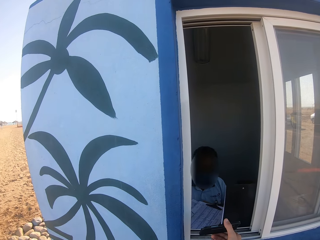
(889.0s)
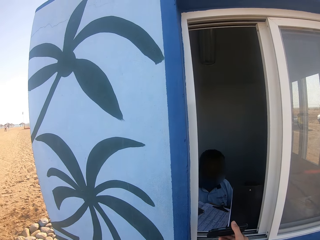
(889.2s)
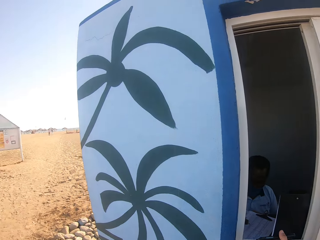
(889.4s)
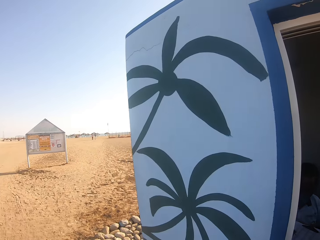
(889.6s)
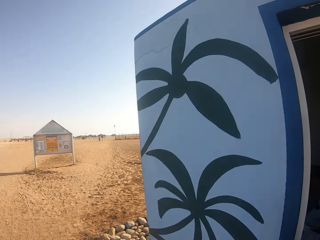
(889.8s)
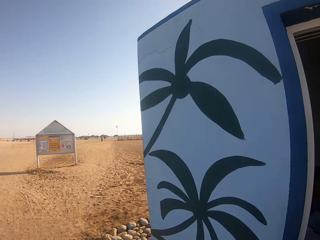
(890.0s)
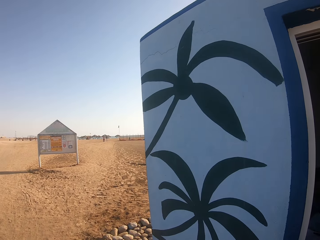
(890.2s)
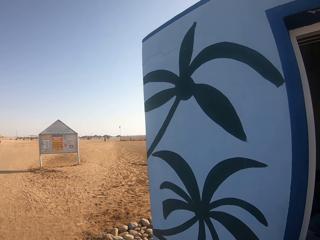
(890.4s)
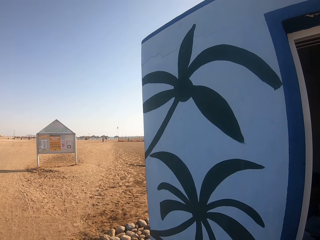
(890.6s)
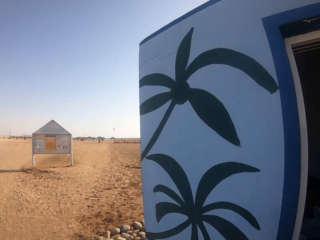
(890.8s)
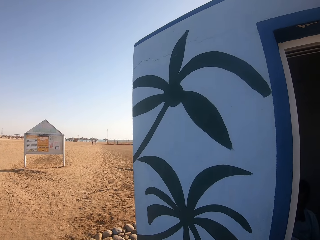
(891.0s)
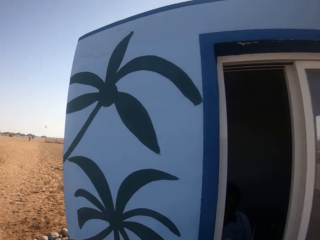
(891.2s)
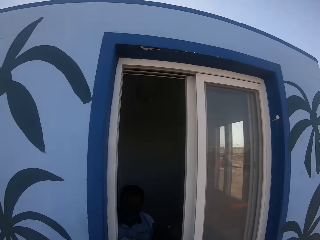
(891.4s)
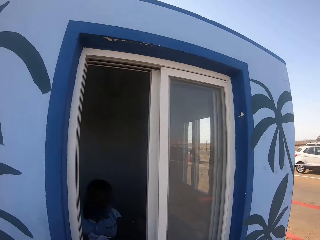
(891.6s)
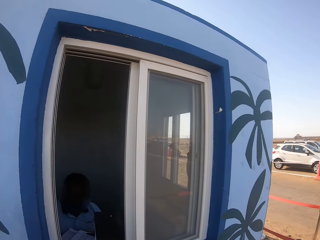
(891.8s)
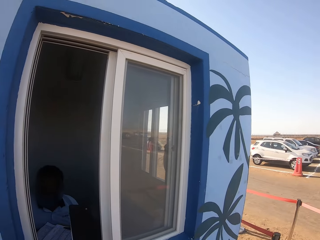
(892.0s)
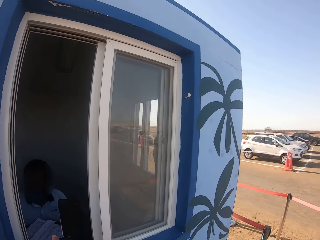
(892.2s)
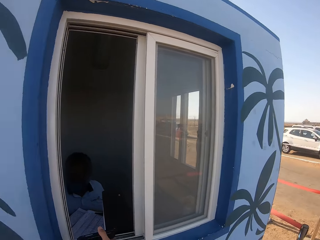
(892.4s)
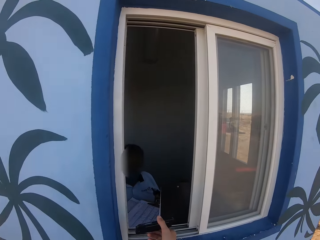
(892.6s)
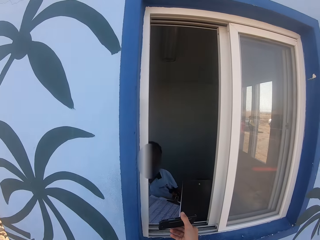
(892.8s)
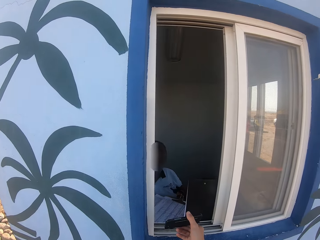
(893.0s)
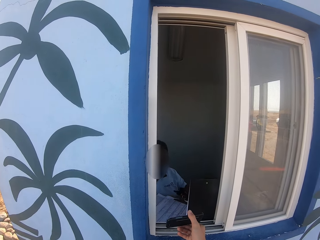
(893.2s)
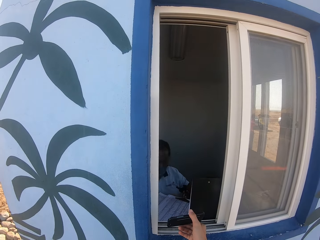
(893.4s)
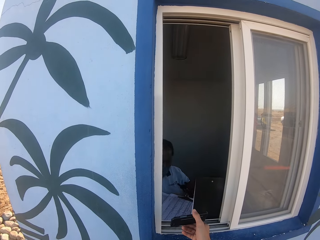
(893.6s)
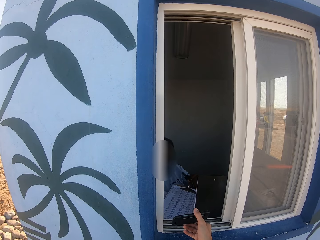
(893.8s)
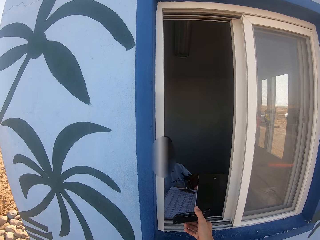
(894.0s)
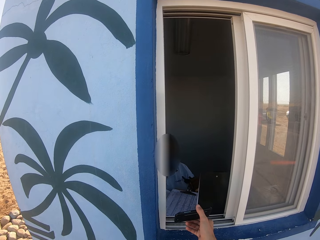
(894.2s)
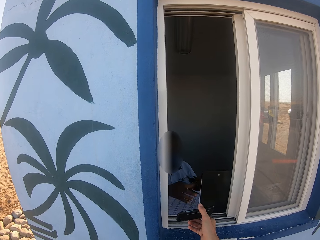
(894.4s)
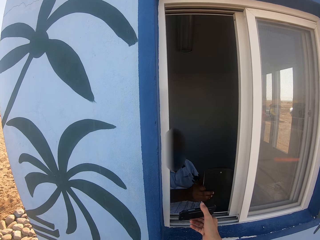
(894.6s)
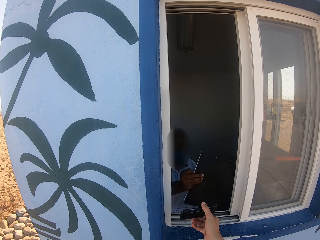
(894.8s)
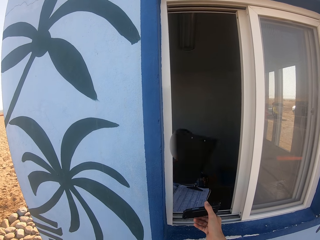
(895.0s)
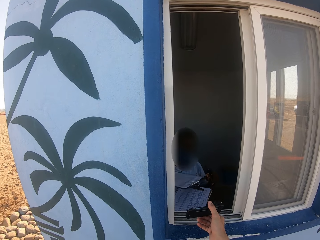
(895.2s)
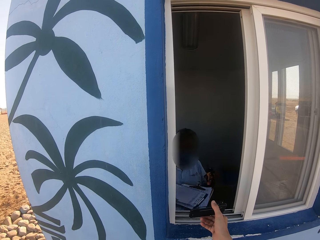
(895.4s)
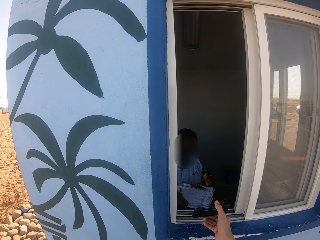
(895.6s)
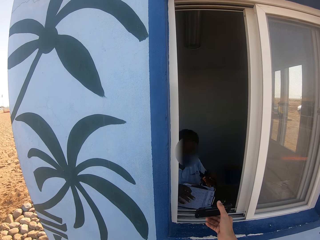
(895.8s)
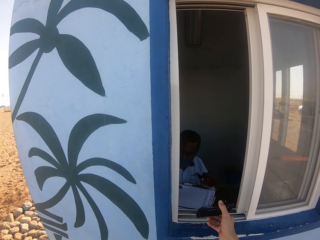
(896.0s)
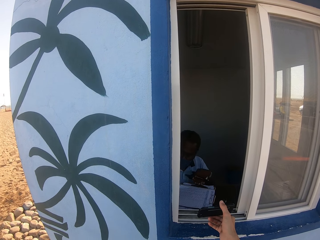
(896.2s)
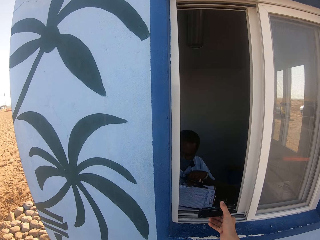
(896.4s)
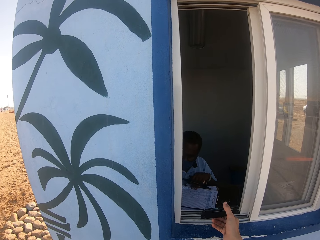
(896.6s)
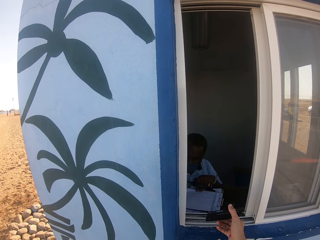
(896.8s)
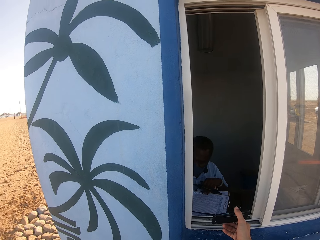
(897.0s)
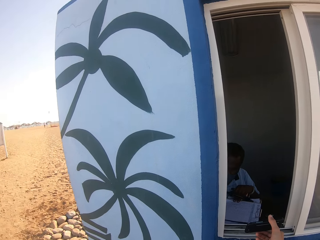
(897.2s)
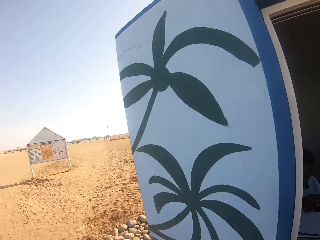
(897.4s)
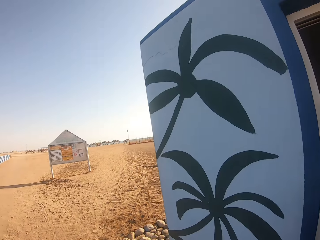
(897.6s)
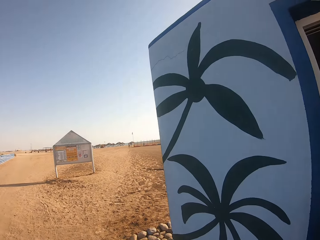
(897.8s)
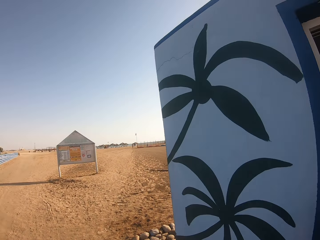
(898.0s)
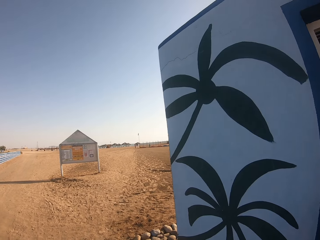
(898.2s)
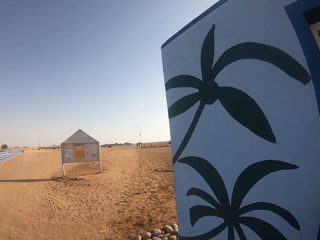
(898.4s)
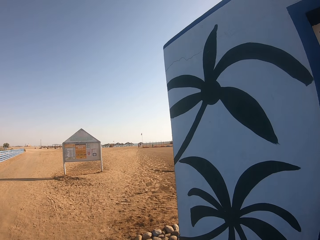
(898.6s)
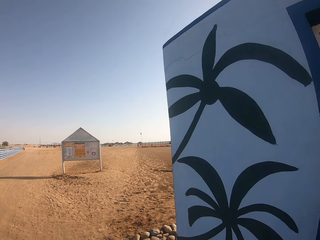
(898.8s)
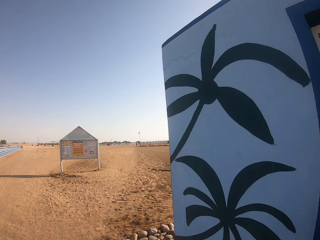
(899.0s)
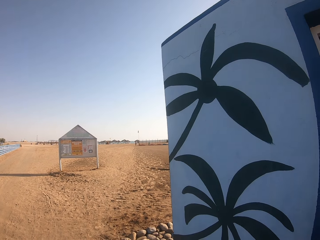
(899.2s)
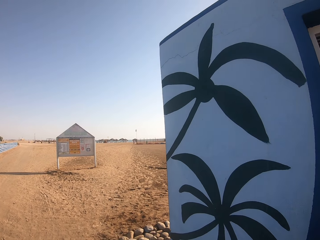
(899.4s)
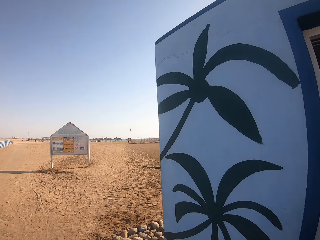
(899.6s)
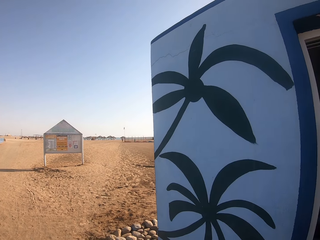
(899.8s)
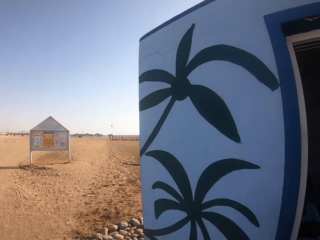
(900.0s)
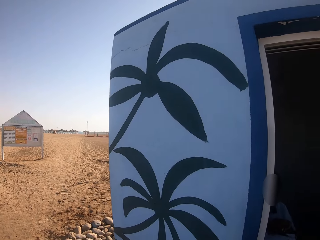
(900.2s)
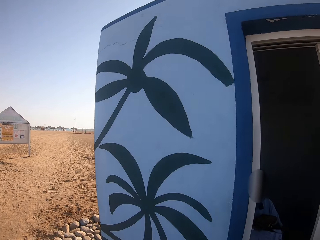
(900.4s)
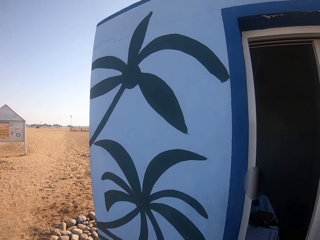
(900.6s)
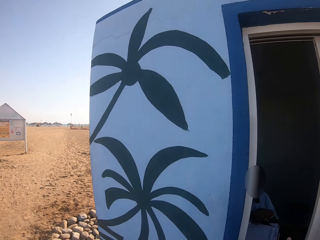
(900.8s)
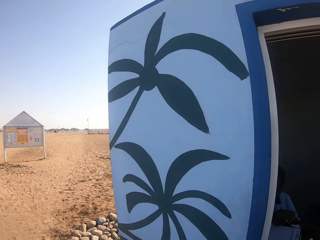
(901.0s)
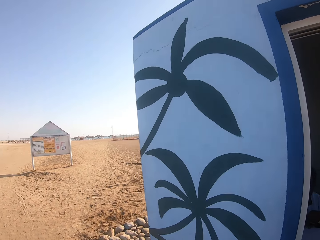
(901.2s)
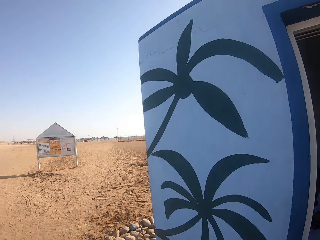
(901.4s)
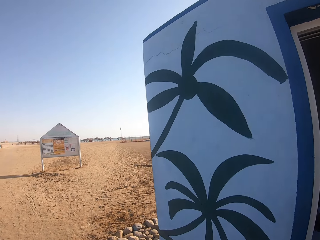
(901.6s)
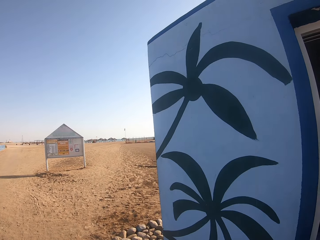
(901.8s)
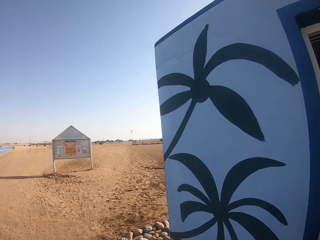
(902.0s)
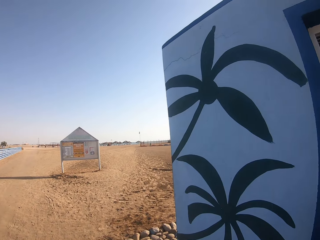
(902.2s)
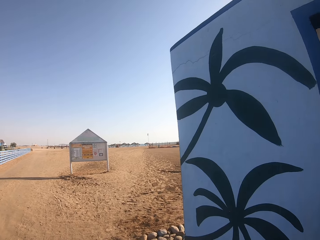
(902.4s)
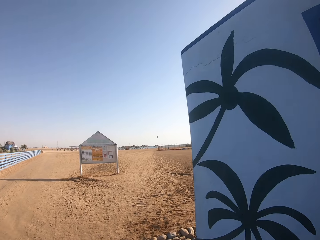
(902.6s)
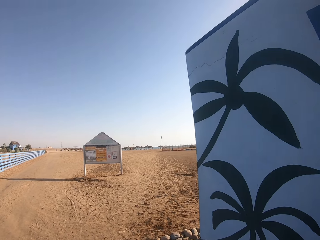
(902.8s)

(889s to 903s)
A man picks up the clipboard and writes on a paper. The camera wearer shows the man the phone. They look left. They look around.

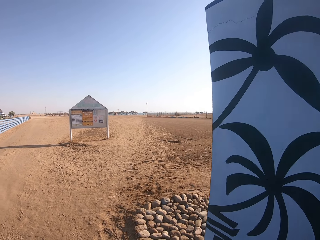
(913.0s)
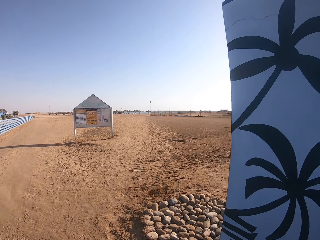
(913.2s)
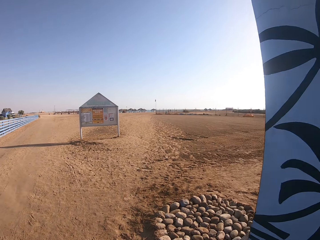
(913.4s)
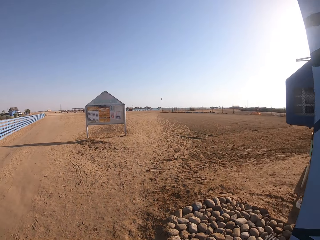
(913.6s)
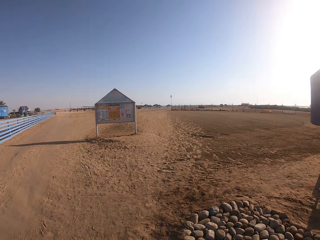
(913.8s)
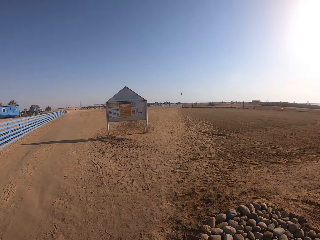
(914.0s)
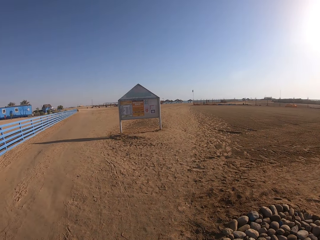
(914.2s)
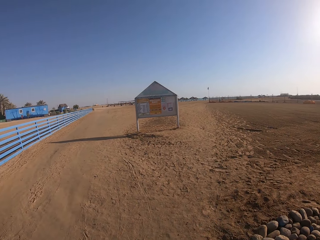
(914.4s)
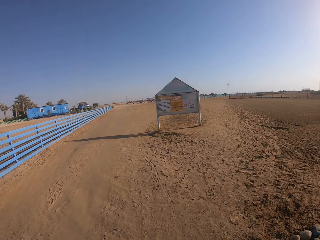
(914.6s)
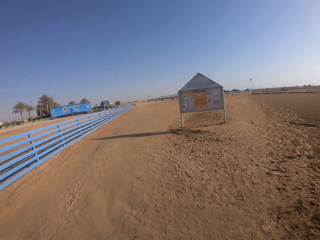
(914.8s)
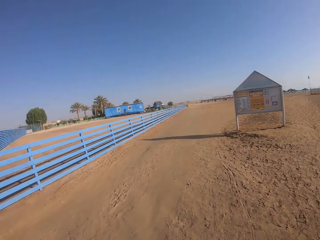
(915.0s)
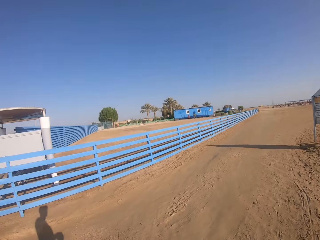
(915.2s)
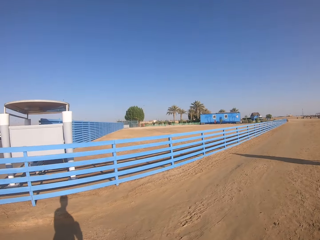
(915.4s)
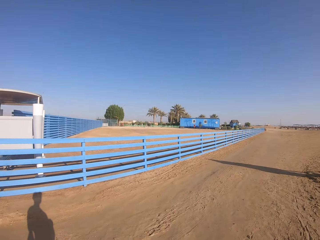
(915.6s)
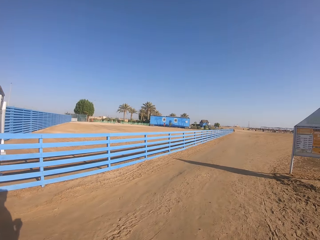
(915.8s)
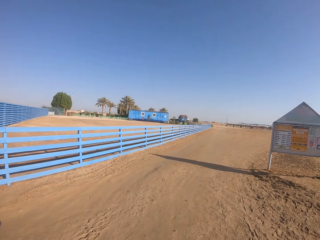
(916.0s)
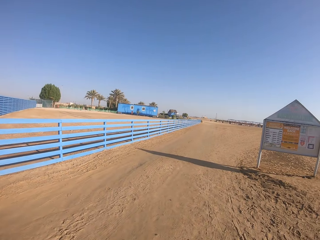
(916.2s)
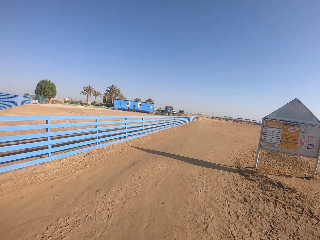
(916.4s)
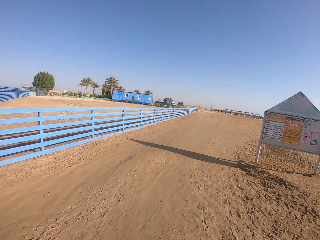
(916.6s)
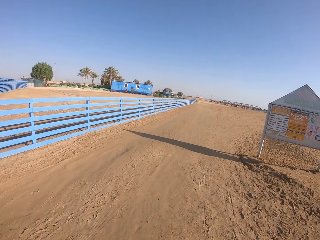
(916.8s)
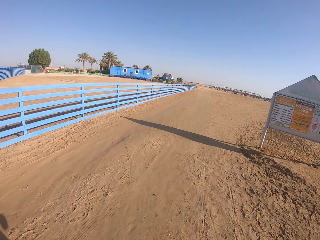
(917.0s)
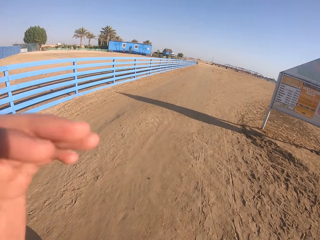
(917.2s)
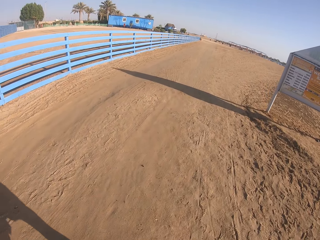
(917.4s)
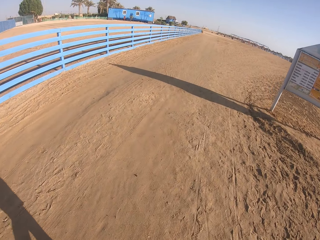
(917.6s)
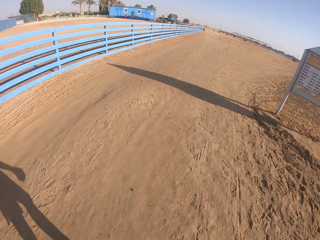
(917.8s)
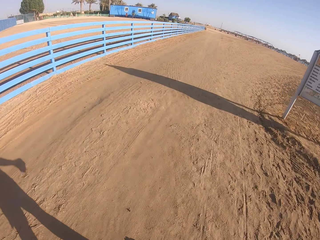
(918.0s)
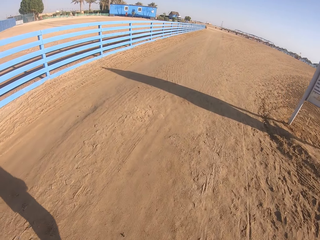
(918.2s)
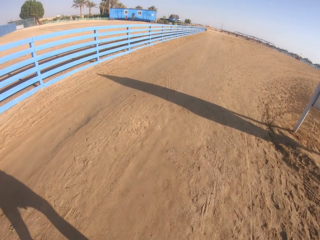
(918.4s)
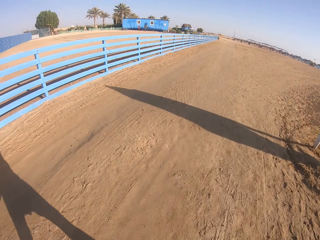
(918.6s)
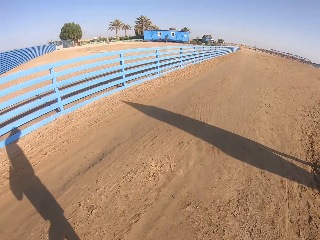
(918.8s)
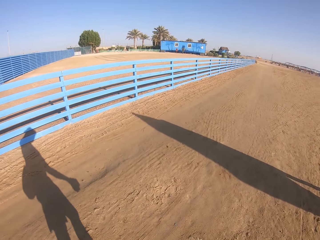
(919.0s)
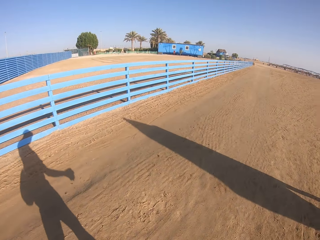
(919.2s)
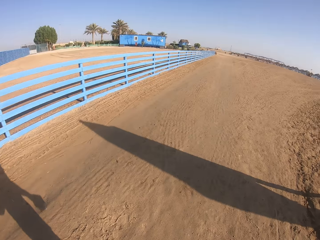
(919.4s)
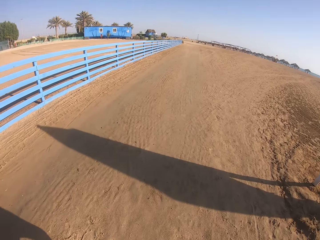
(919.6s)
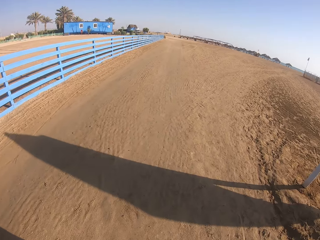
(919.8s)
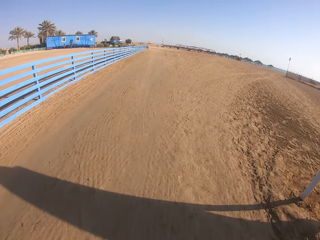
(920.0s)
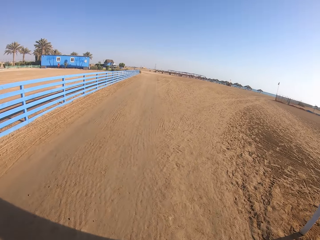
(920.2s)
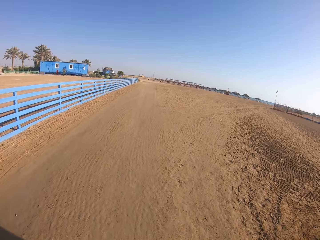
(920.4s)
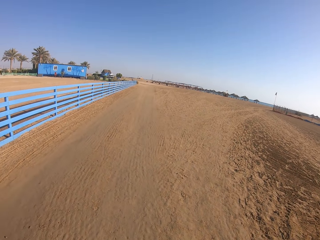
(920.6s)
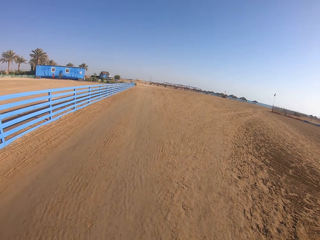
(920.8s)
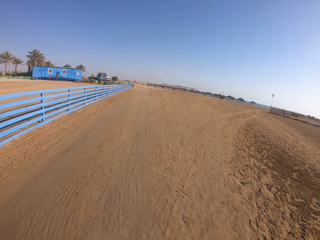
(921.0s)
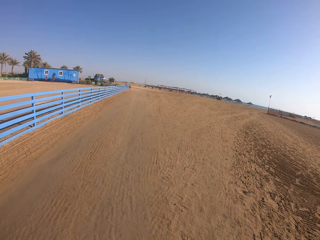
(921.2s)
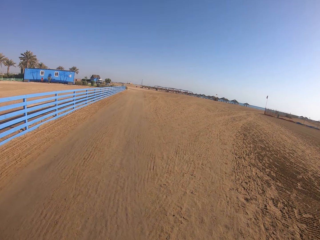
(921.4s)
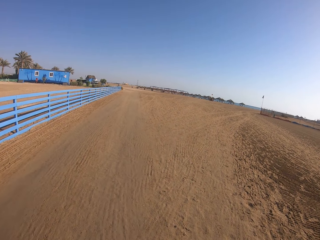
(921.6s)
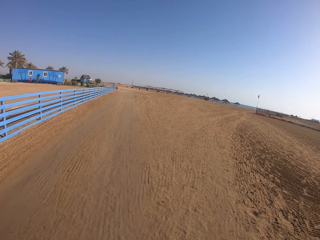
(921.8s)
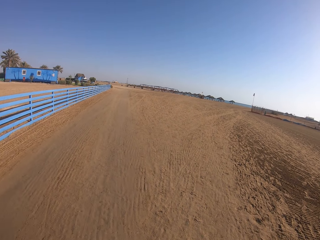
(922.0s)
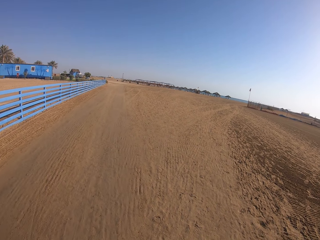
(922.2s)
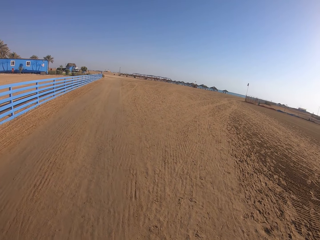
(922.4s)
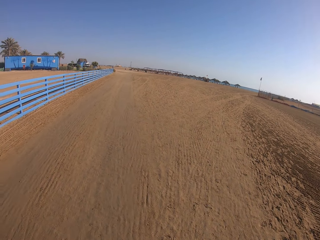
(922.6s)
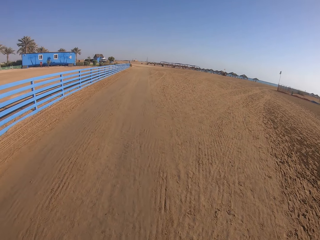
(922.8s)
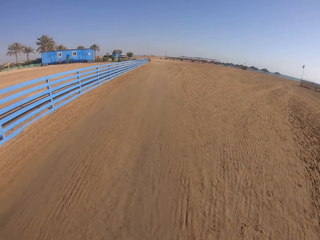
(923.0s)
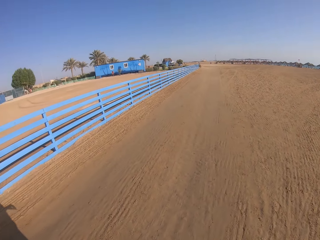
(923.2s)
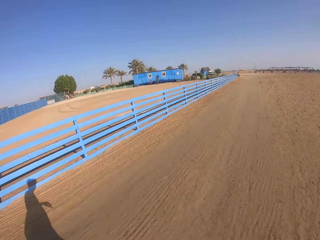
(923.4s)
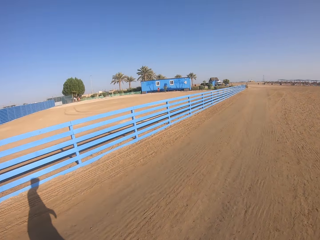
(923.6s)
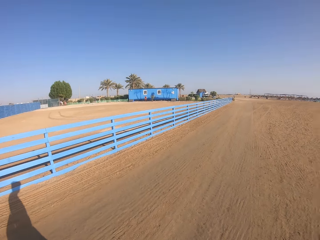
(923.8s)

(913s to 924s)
The camera wearer walks on the ground. They move the hand. They walk on the ground.
